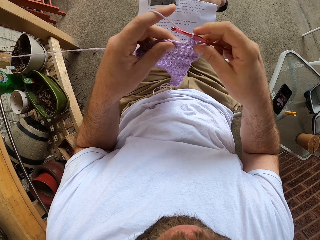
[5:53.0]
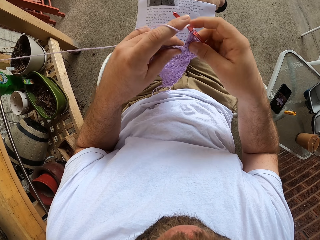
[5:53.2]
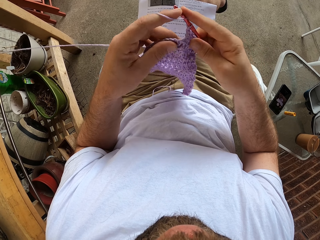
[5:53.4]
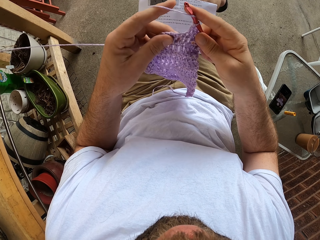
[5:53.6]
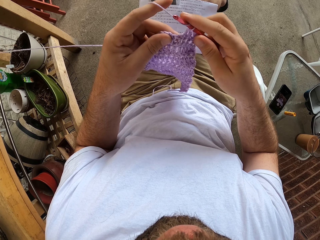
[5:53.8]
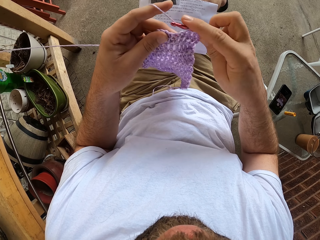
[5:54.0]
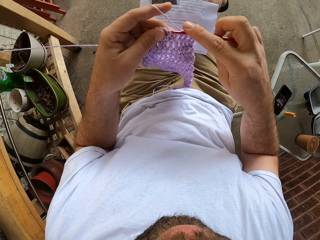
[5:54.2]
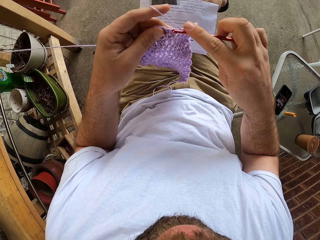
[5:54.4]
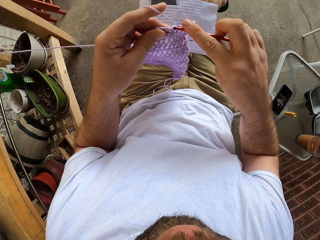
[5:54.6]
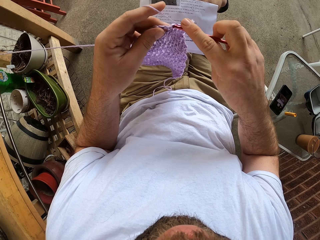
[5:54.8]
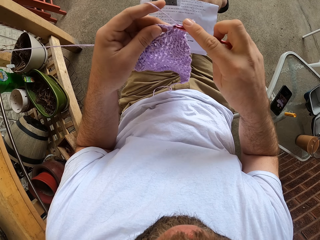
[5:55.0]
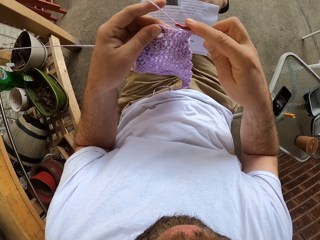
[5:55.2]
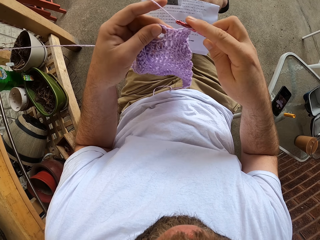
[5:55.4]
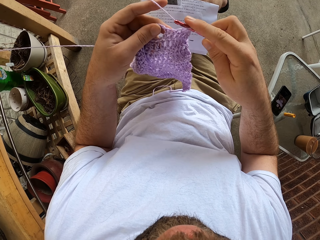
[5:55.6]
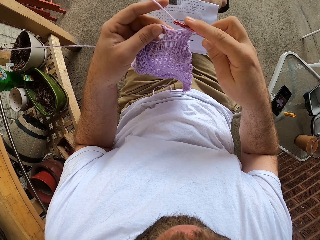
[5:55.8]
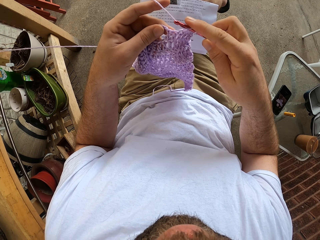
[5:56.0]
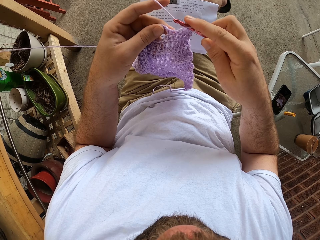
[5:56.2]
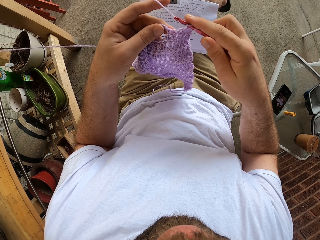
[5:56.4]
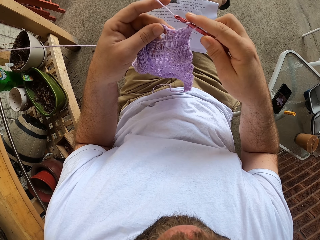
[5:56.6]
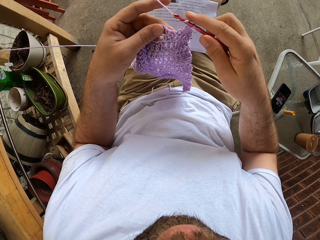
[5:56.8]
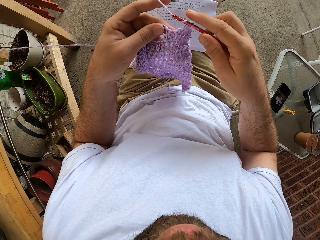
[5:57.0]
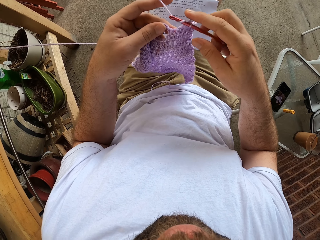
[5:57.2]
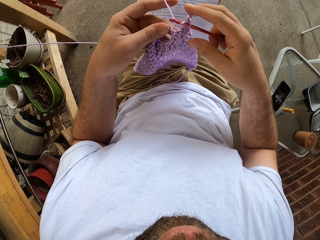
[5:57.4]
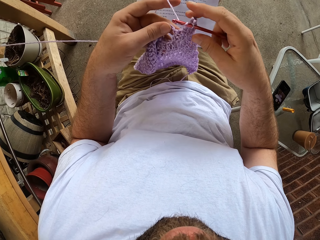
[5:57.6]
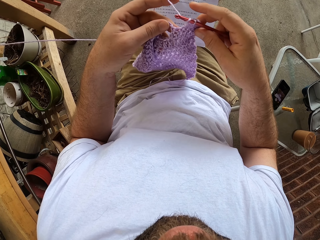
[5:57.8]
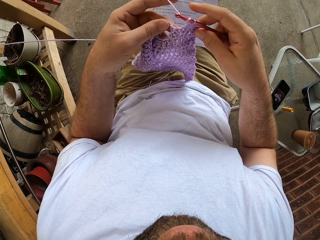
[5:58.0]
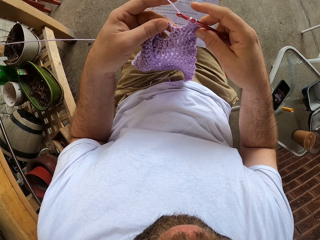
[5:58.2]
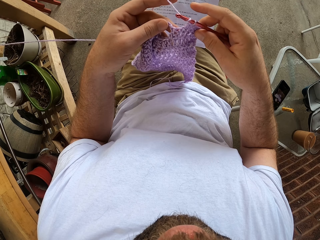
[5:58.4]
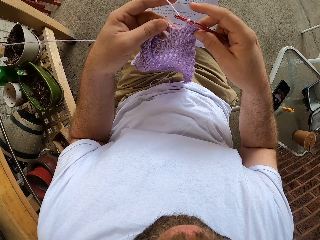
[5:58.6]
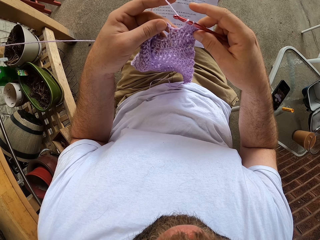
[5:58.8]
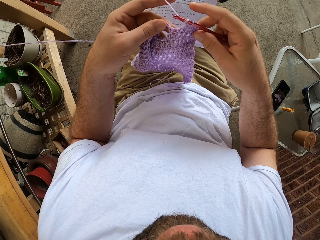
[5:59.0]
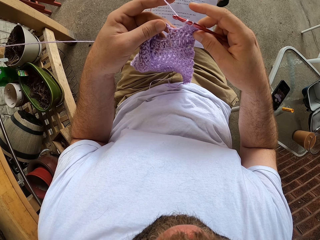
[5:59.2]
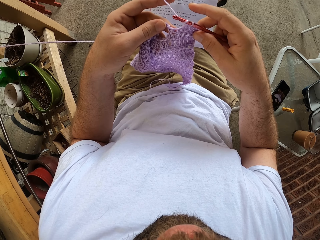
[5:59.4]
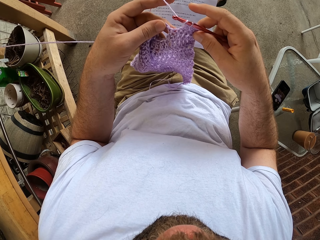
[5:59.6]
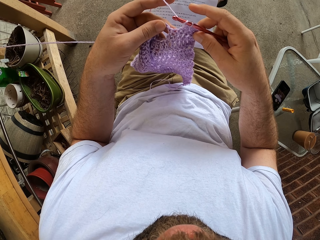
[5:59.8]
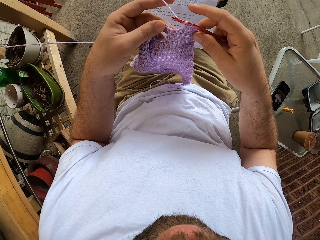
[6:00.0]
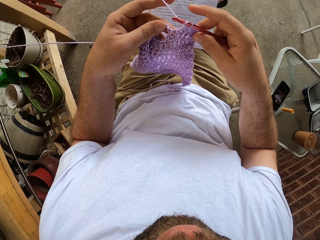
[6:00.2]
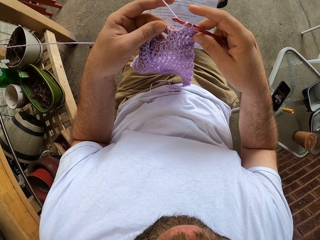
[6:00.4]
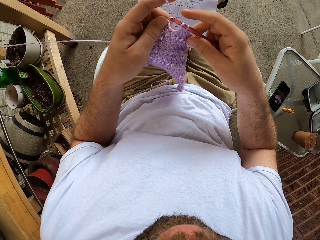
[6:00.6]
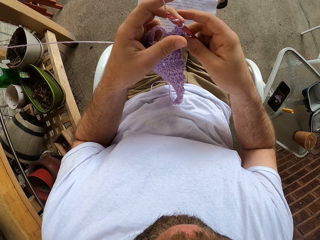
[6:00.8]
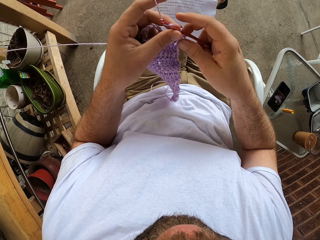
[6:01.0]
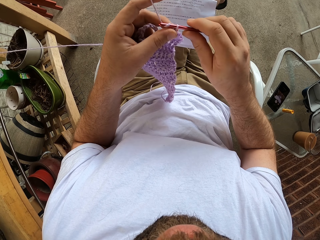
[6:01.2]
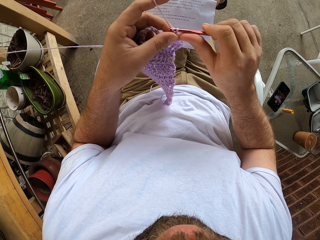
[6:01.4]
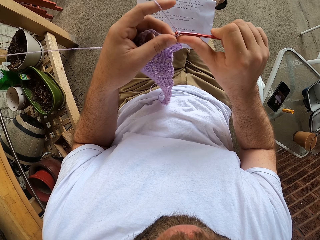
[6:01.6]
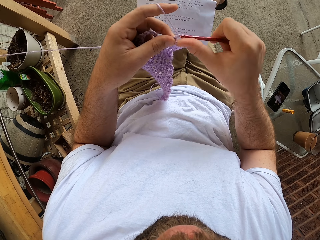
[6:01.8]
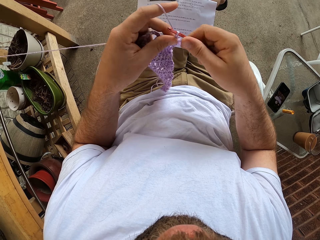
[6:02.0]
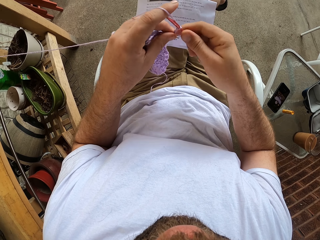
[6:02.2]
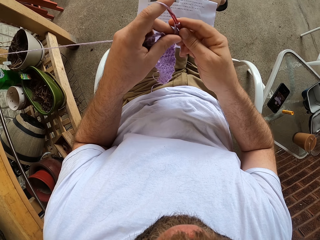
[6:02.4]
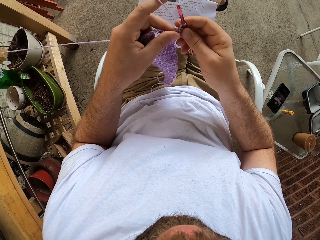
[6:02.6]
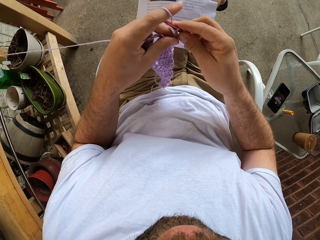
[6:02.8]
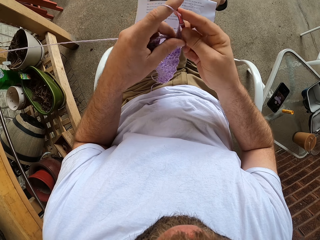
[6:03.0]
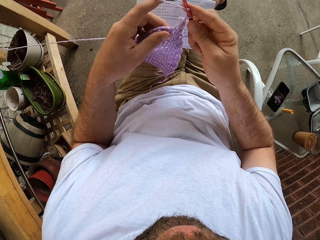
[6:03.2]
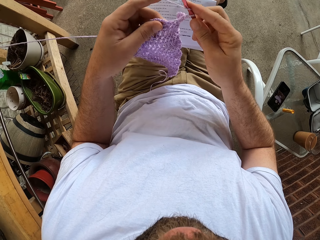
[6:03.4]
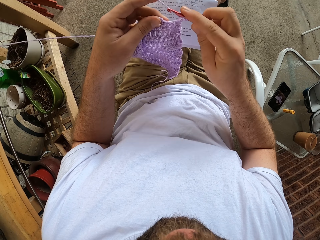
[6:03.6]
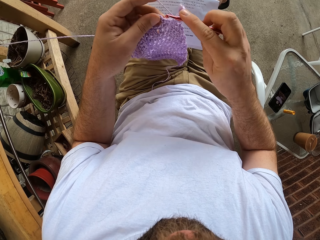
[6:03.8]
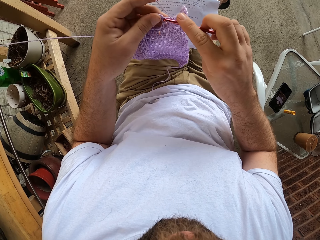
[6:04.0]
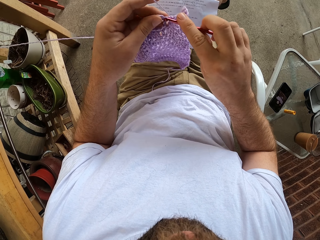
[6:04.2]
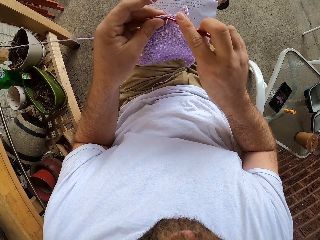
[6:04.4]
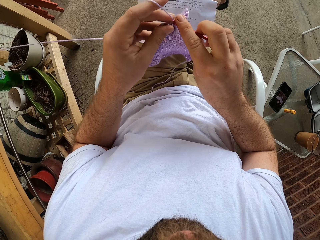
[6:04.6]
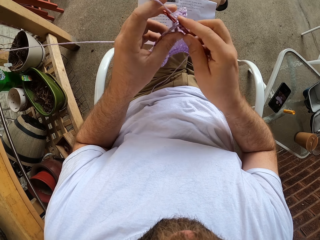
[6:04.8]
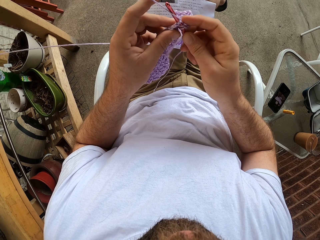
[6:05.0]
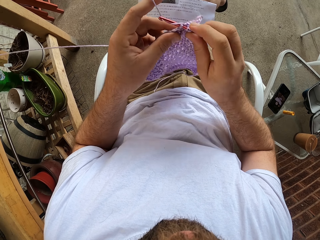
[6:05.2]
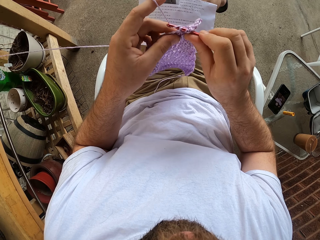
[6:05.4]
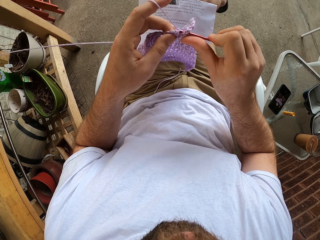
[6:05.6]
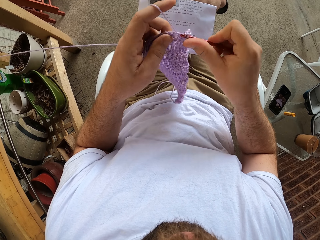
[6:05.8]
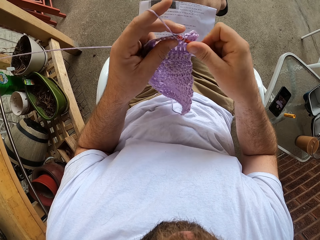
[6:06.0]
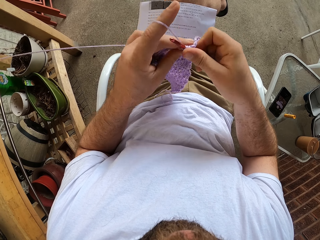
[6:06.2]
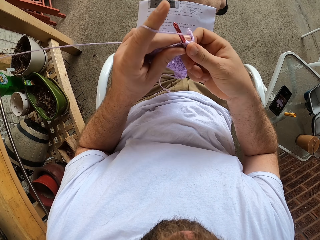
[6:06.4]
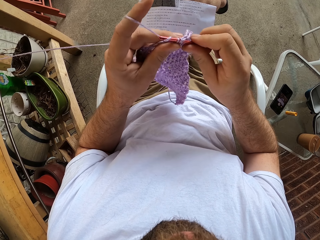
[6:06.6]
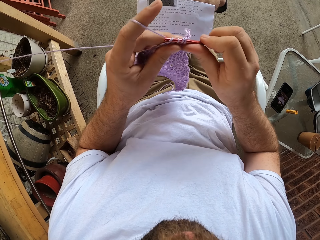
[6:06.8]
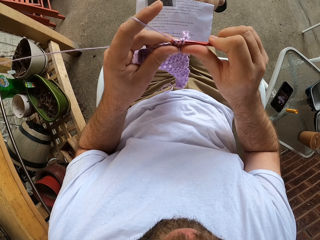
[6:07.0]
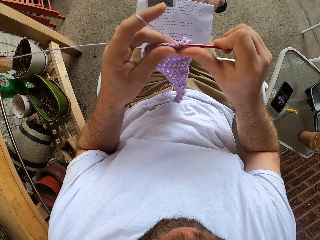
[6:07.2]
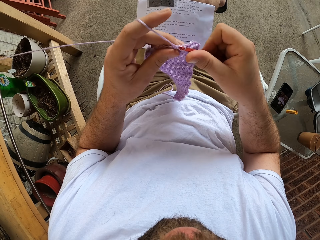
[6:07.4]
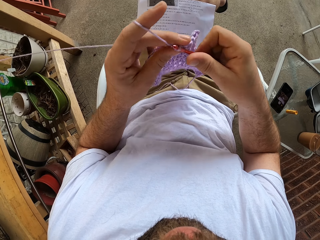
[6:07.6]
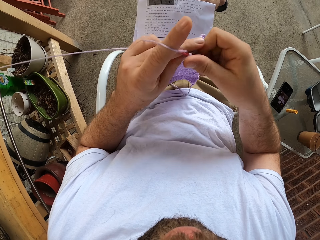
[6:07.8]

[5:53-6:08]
The camera wearer holds the thread. They hold the crochet hook.

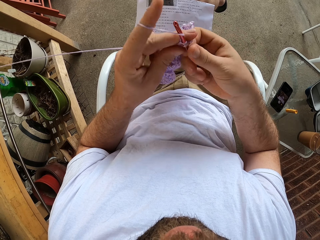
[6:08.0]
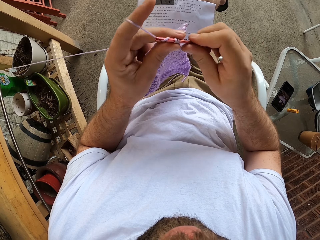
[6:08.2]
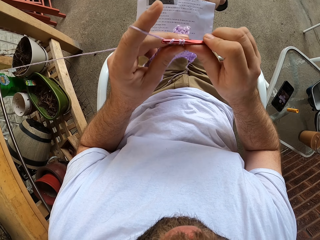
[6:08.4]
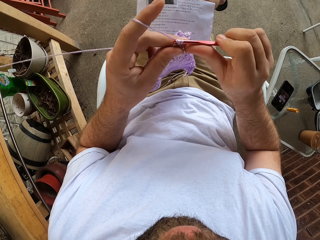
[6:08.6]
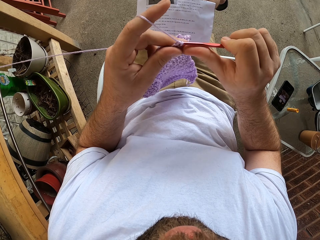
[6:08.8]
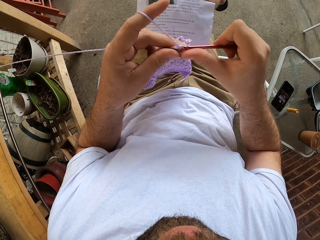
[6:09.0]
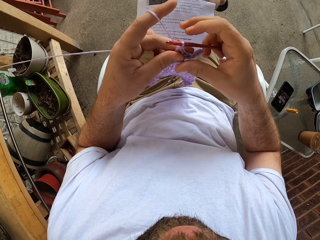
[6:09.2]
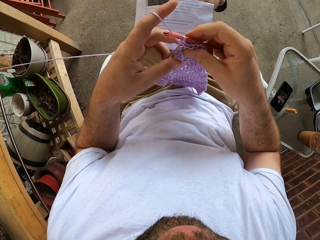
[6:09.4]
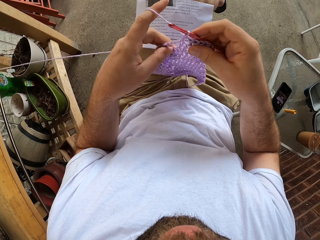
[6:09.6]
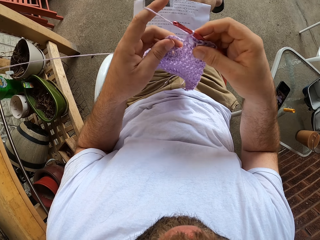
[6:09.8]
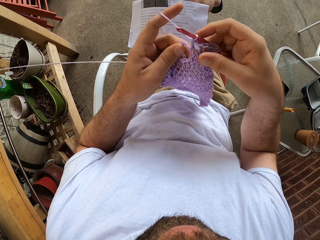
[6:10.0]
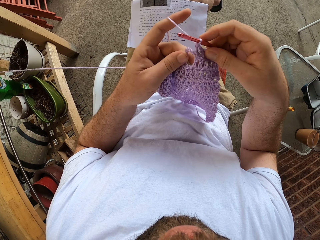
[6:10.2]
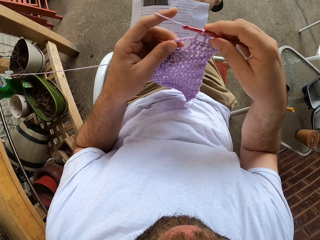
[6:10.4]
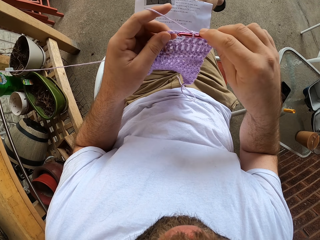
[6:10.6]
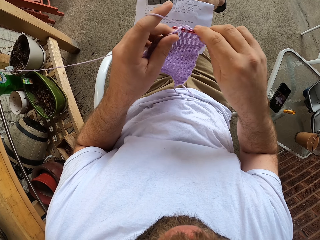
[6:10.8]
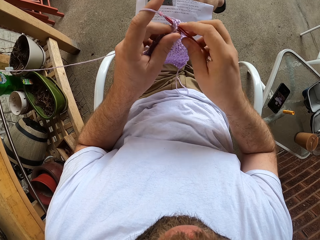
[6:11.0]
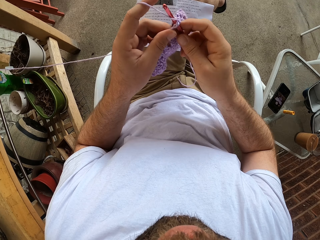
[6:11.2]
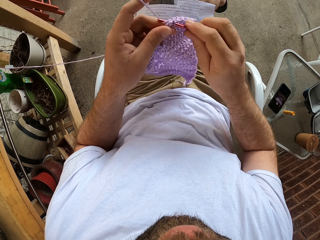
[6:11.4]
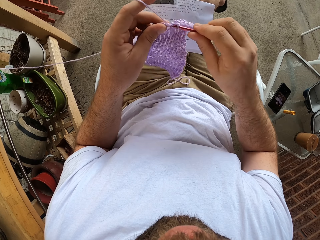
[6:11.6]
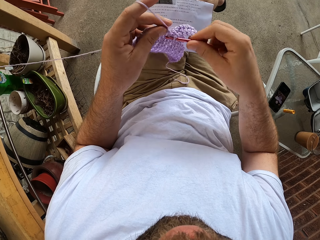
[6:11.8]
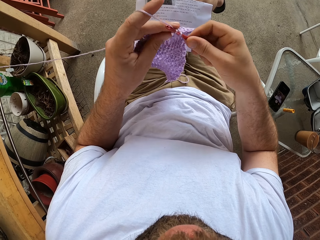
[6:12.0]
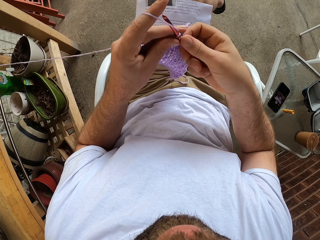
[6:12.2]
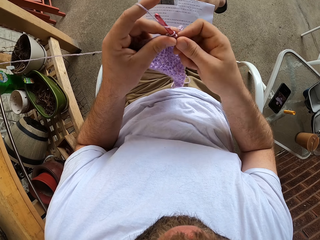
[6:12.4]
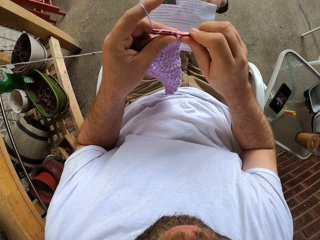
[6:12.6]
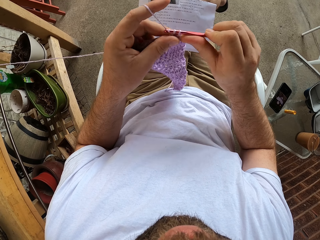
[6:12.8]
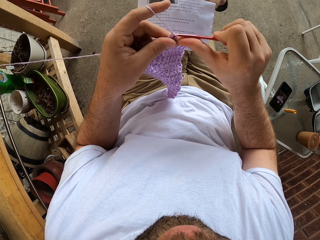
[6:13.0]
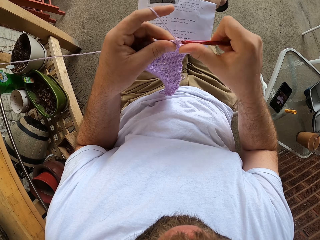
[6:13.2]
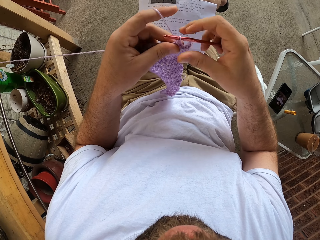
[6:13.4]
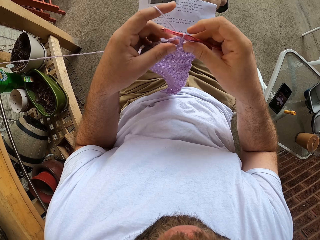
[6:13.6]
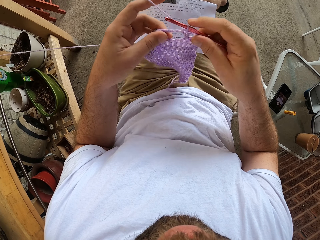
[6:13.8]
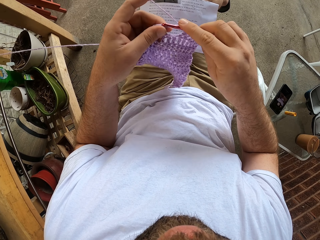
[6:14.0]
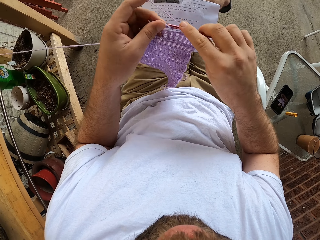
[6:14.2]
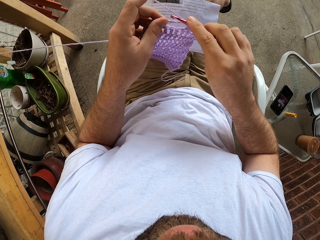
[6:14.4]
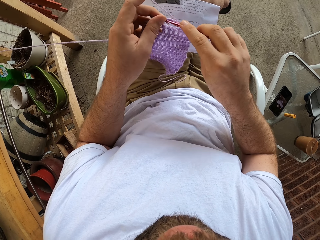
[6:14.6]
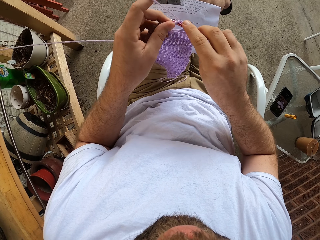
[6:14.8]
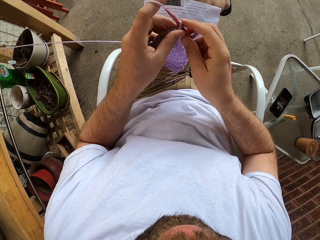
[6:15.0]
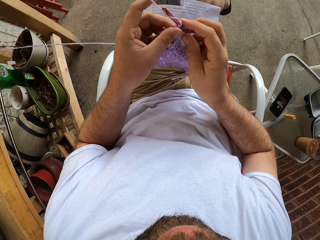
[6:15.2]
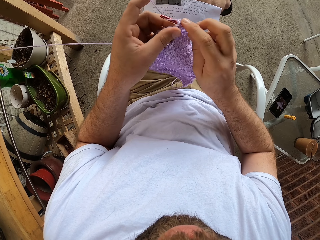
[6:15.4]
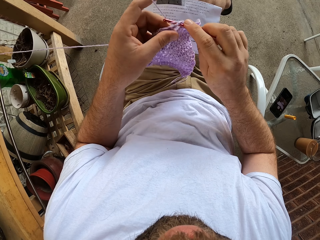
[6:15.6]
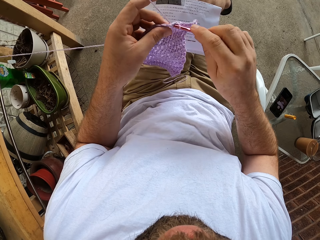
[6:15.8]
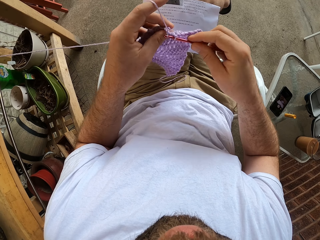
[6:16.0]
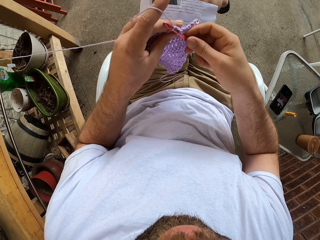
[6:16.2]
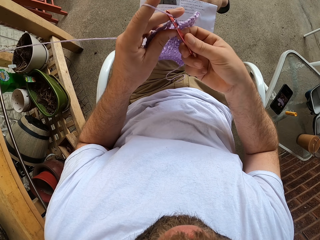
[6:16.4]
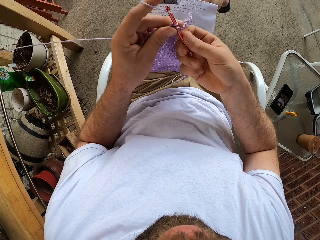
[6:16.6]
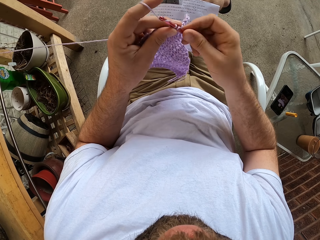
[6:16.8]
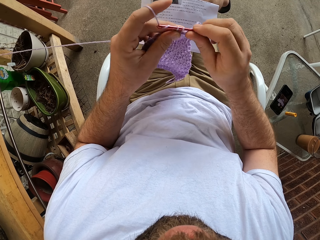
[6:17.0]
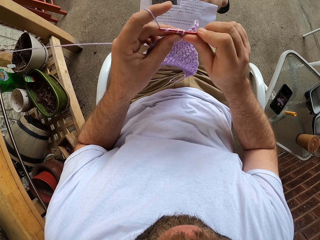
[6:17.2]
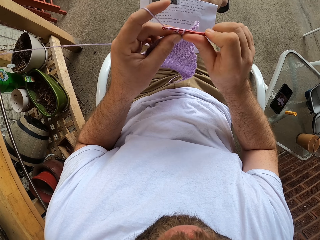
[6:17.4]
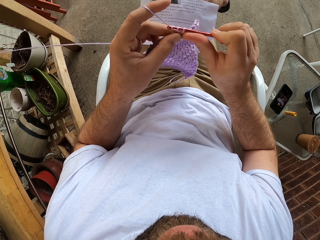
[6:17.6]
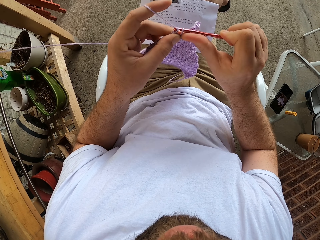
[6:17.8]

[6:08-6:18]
The camera wearer knits the fabric.
